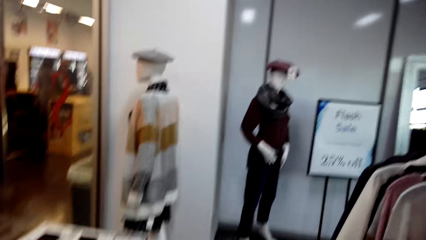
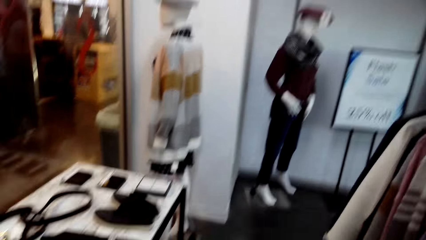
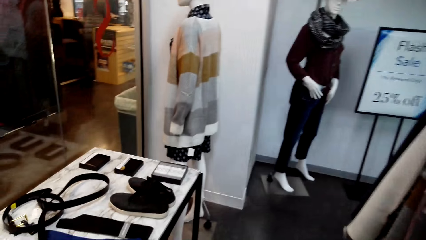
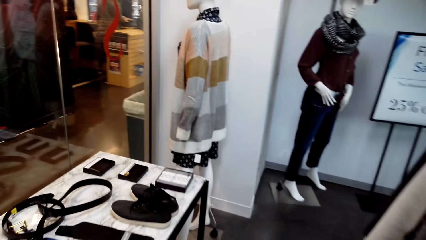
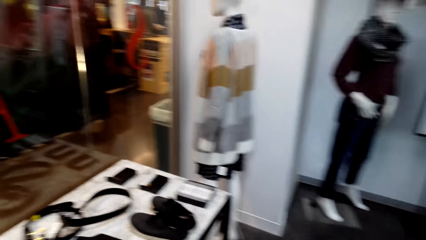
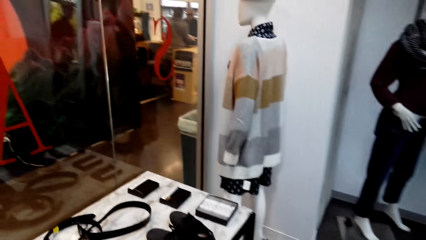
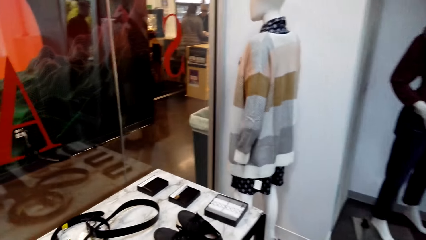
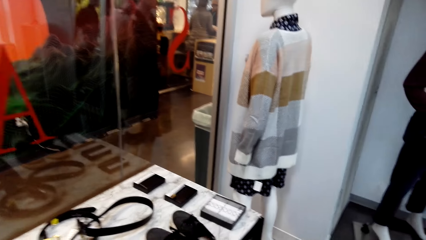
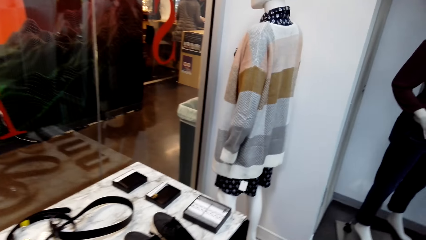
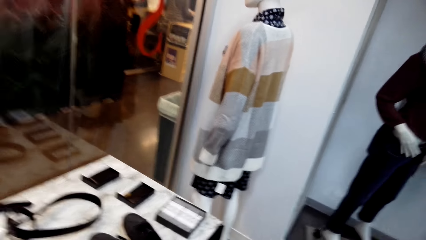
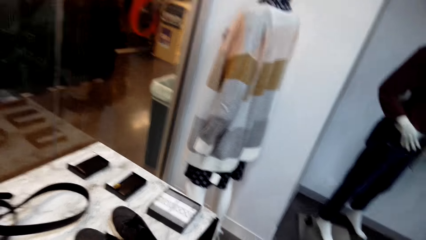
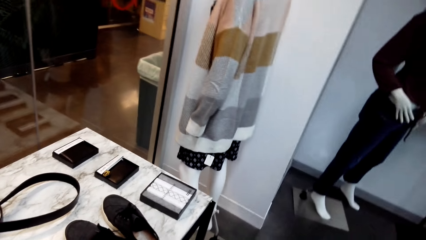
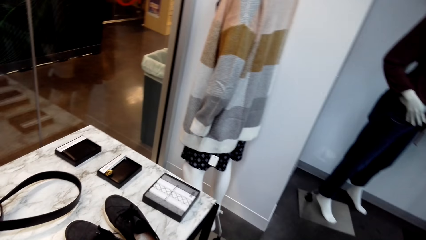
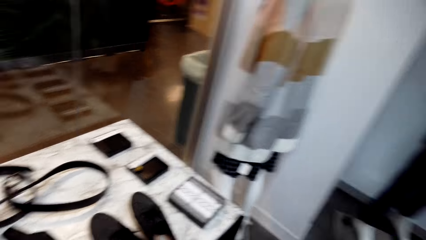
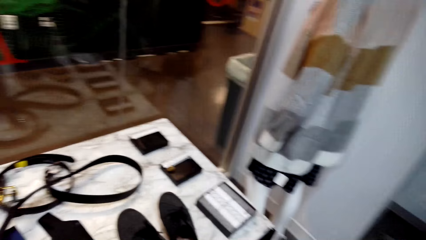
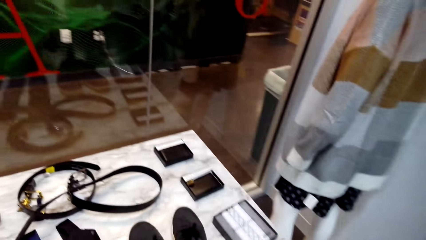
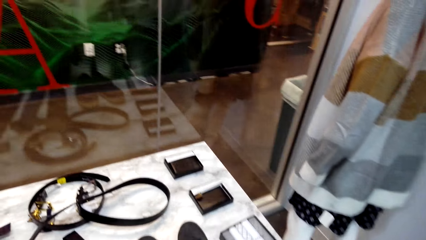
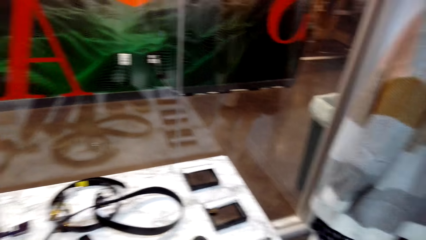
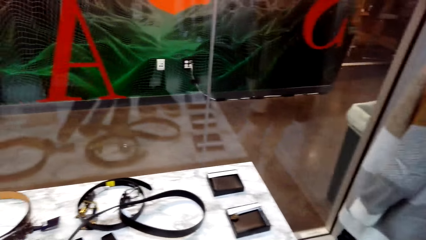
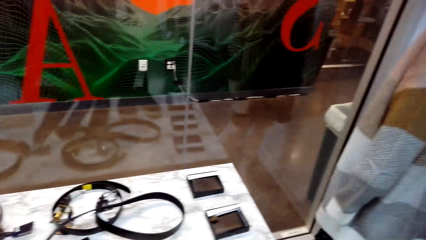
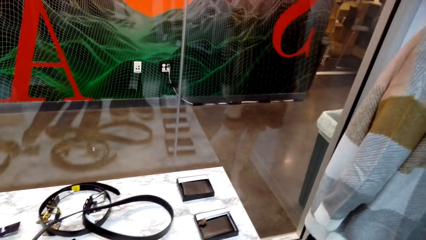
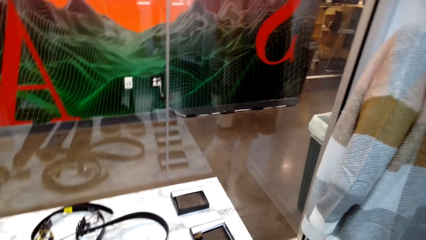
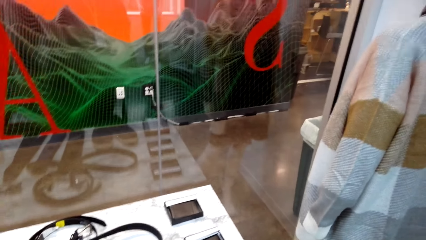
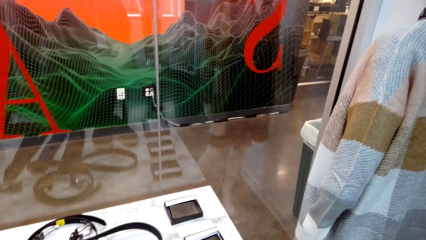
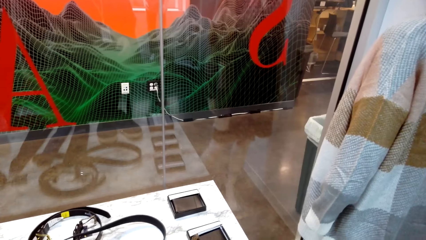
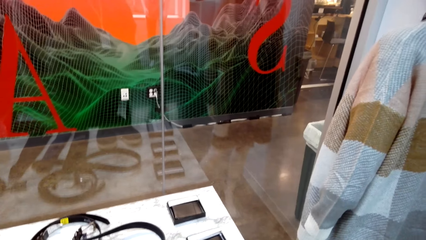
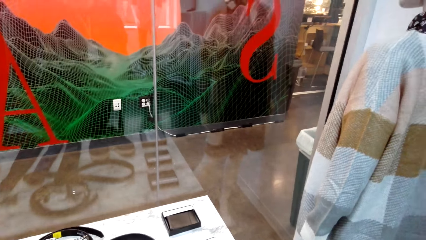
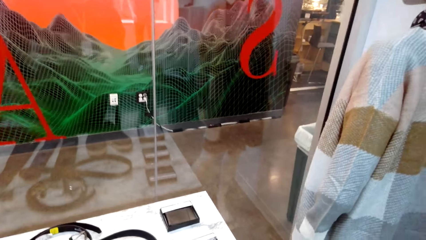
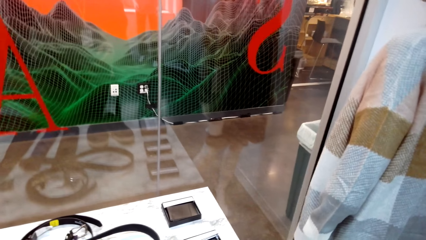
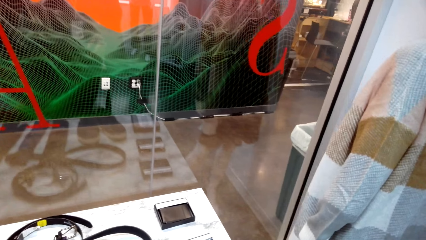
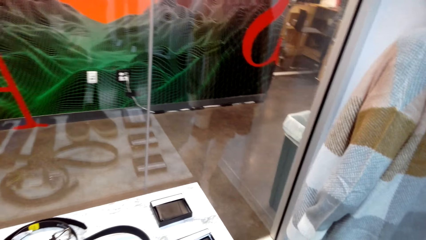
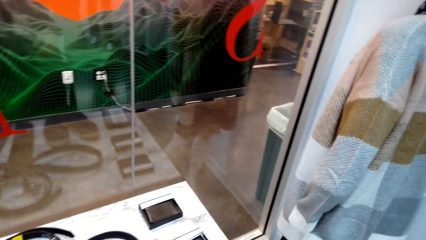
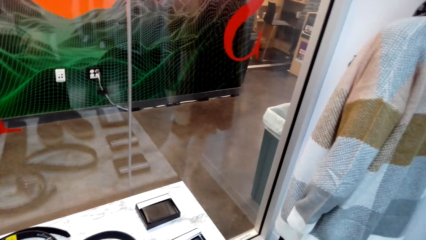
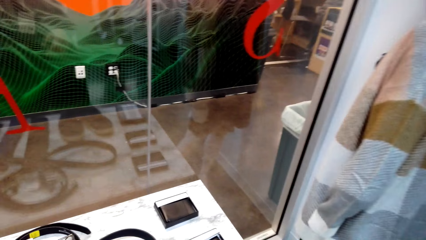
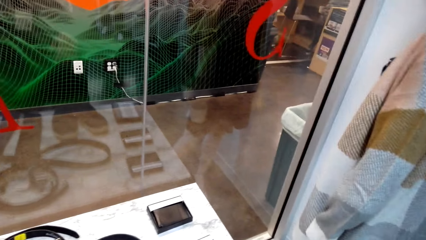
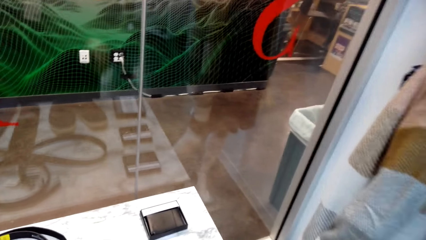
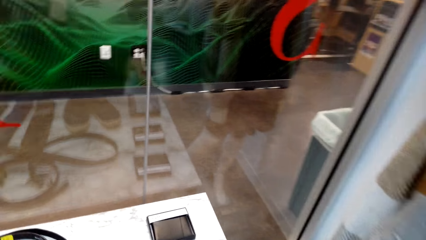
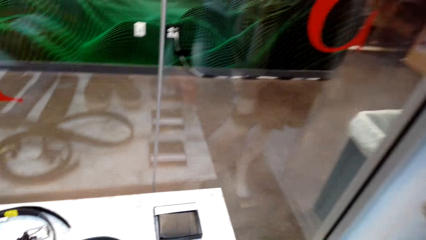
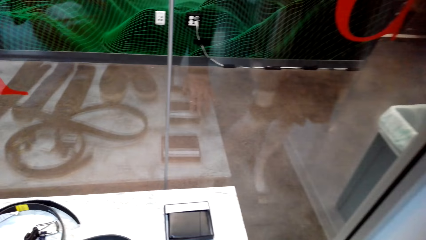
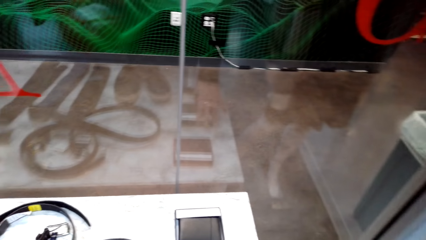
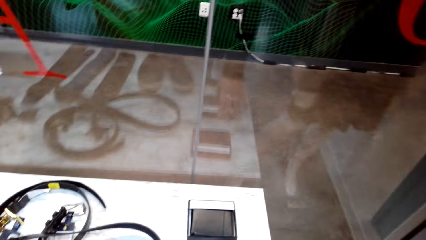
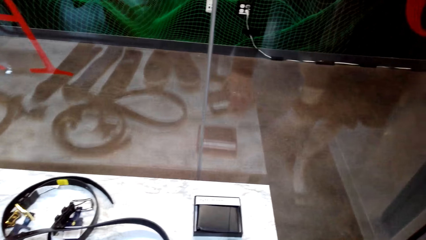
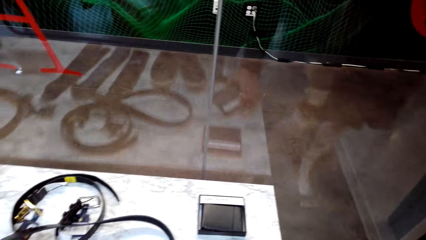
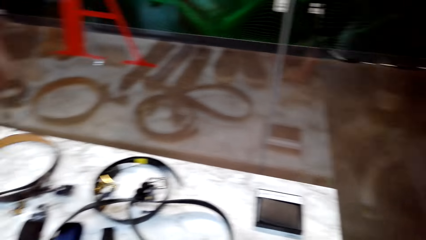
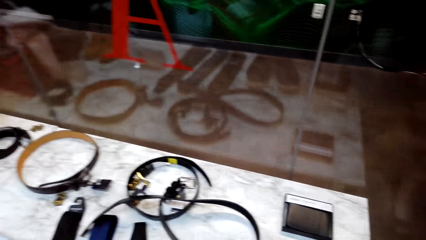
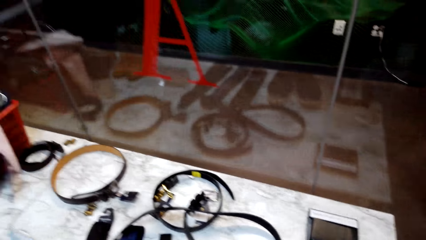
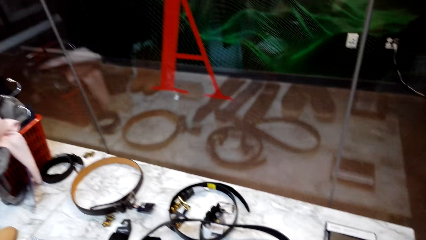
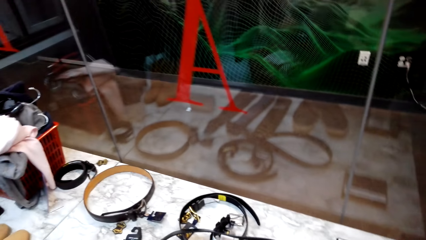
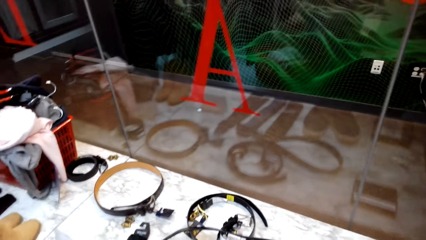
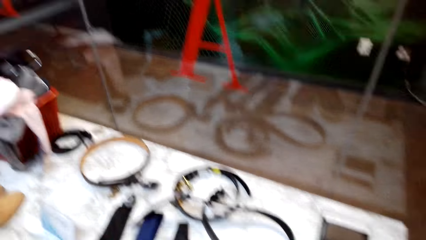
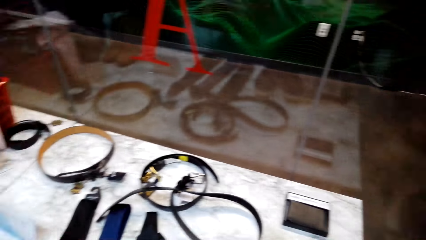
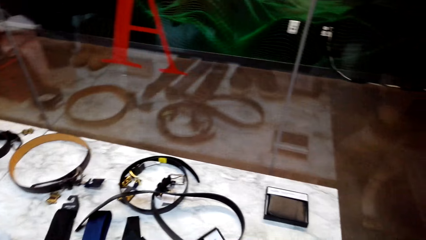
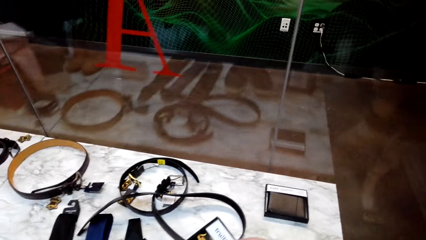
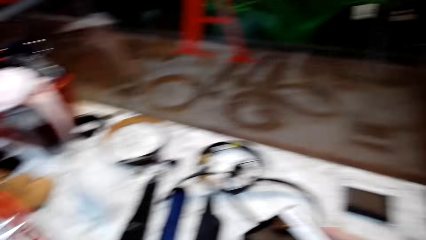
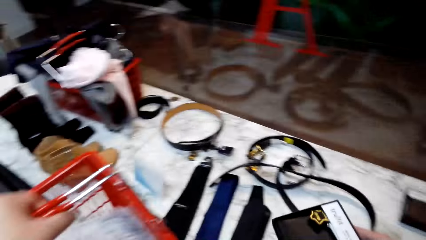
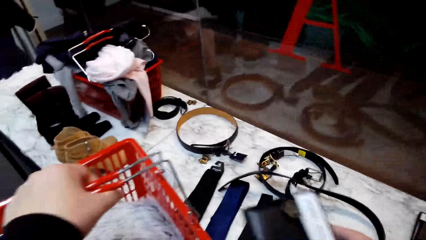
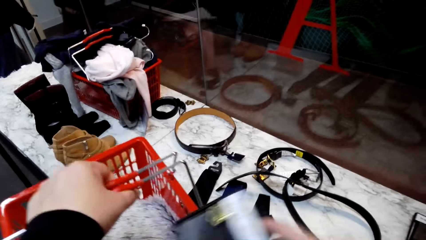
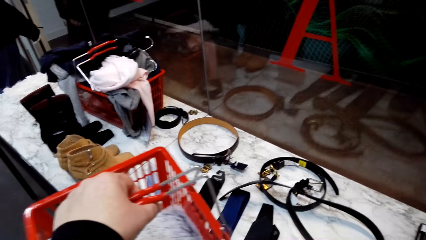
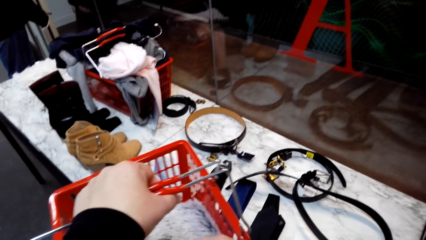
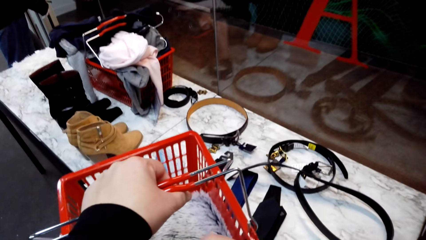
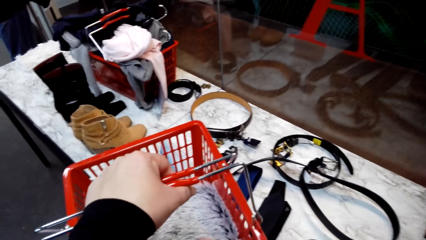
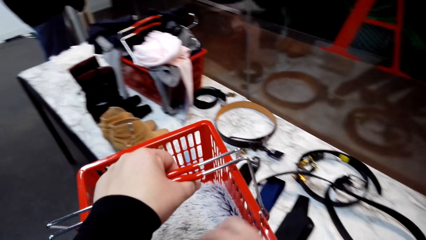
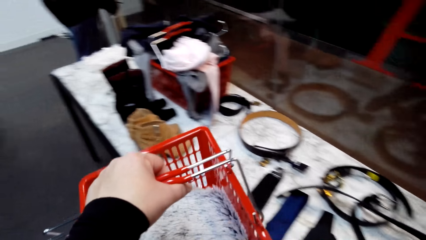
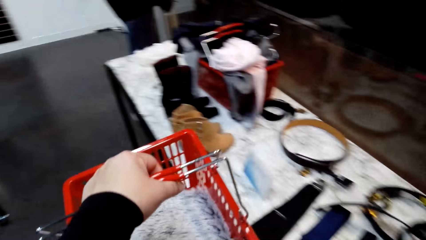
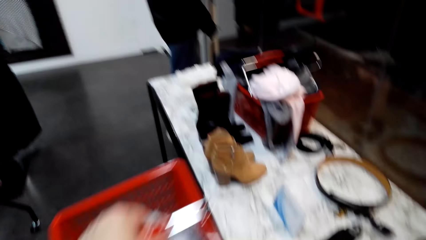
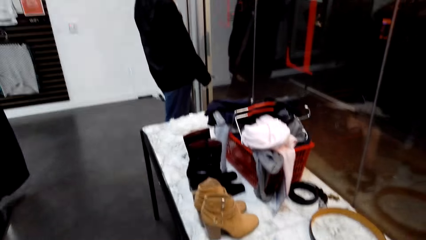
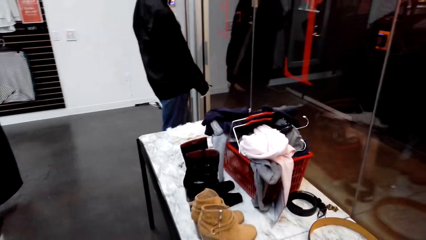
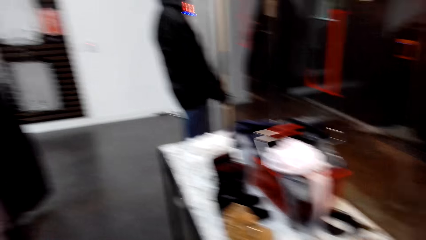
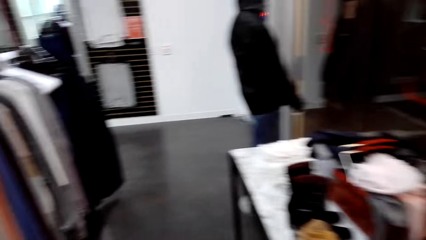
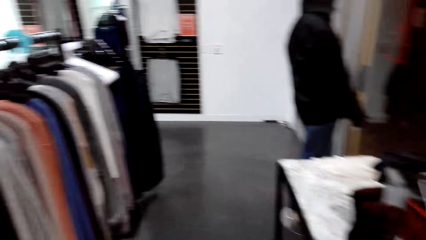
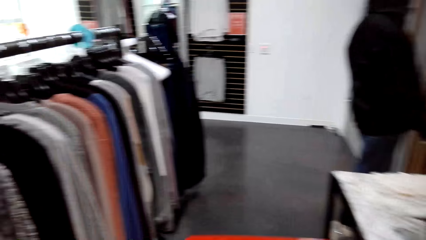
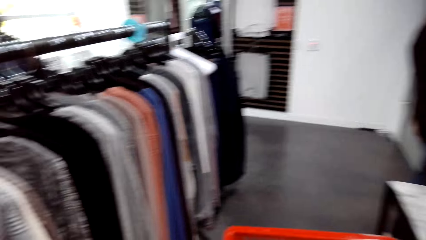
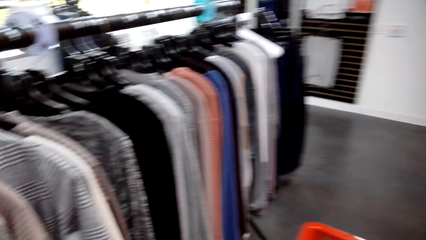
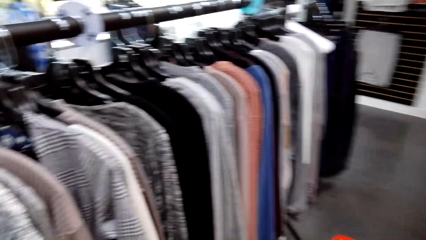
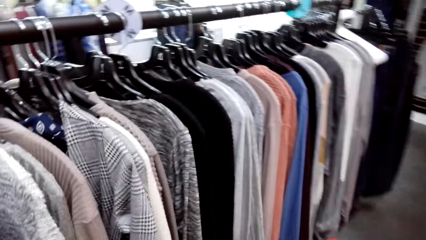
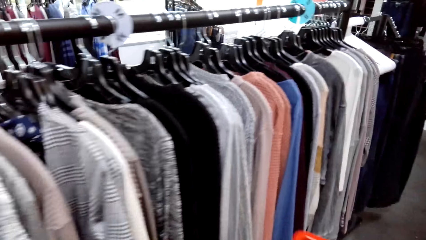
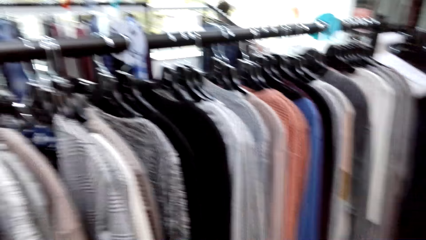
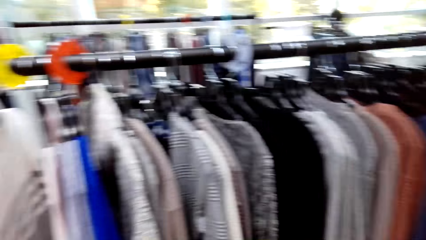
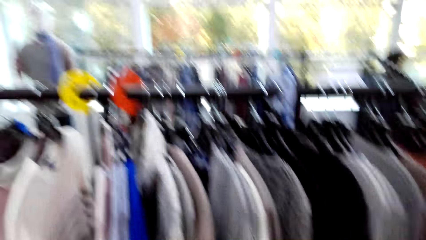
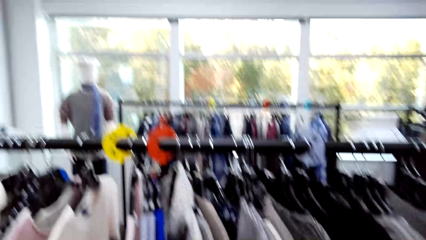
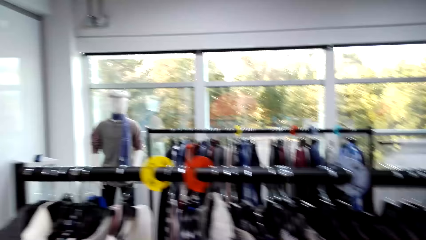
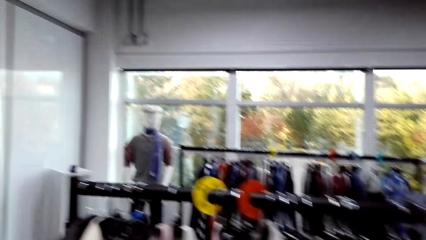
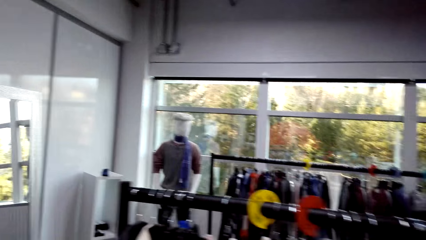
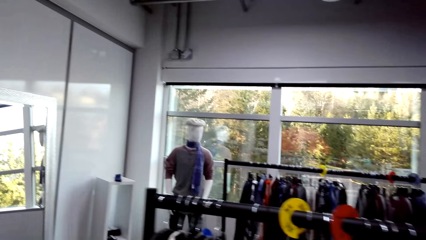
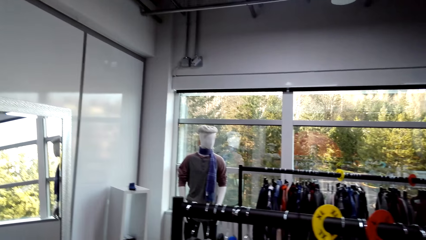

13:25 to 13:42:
The camera wearer walks in the clothes shop.
